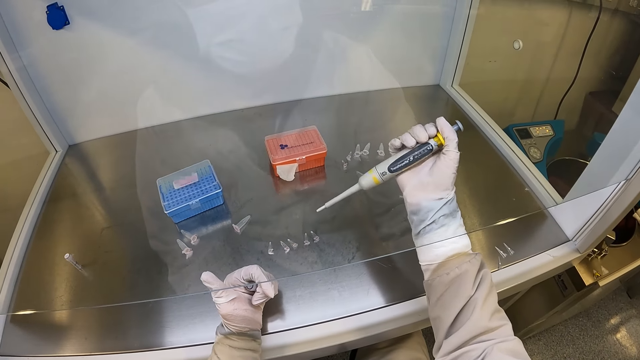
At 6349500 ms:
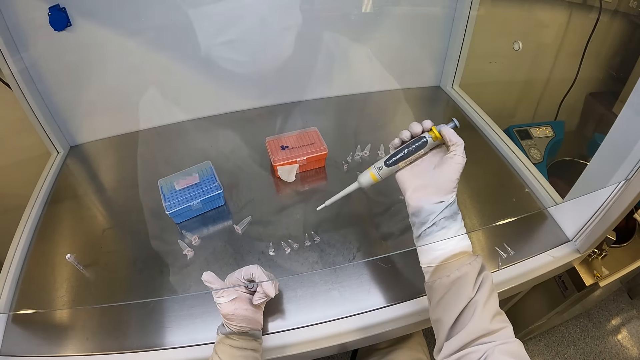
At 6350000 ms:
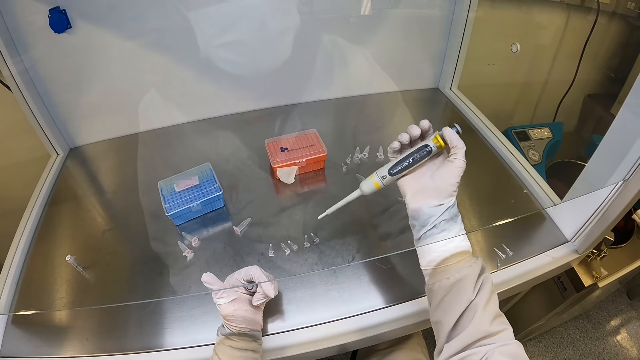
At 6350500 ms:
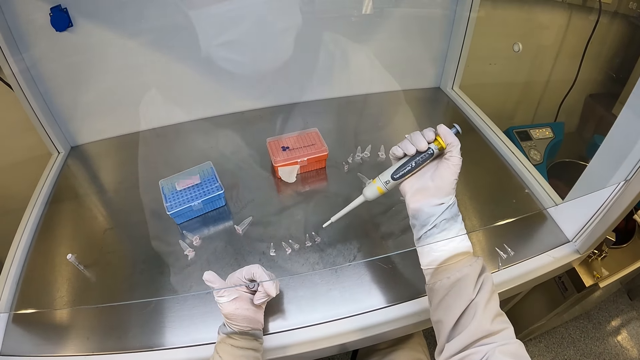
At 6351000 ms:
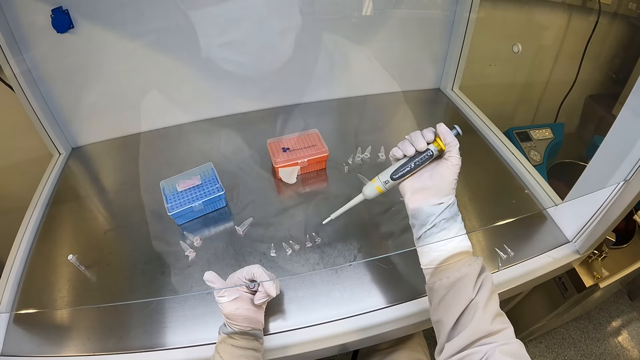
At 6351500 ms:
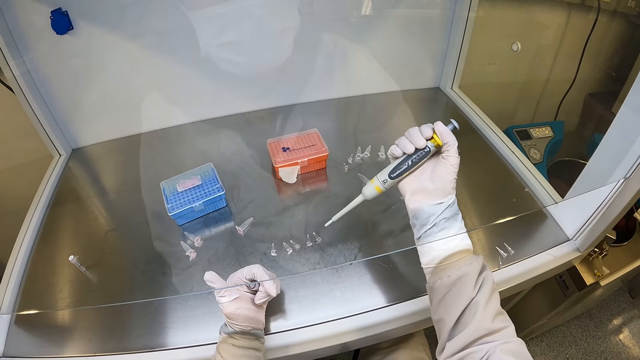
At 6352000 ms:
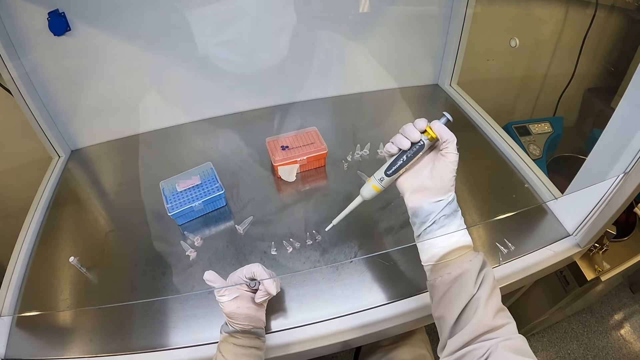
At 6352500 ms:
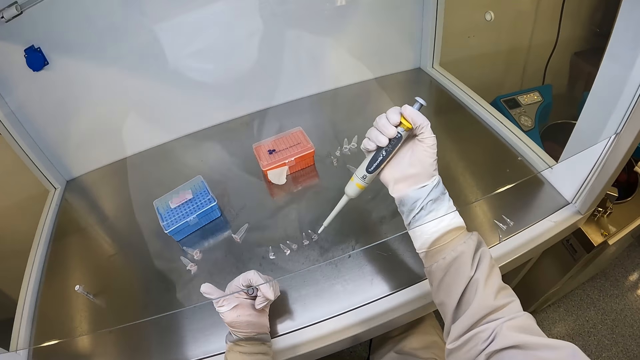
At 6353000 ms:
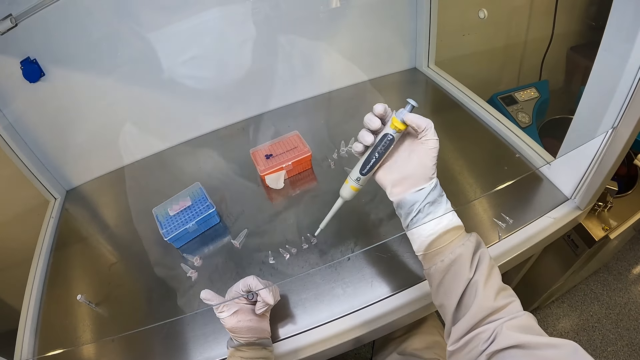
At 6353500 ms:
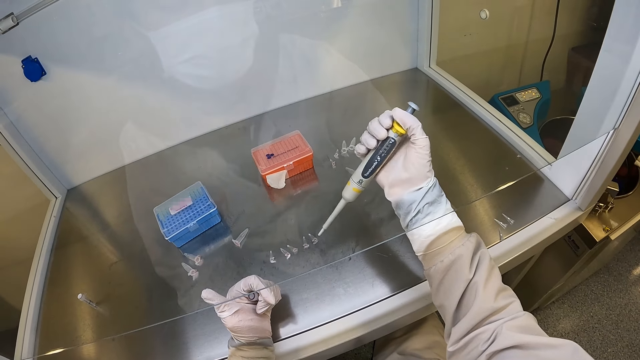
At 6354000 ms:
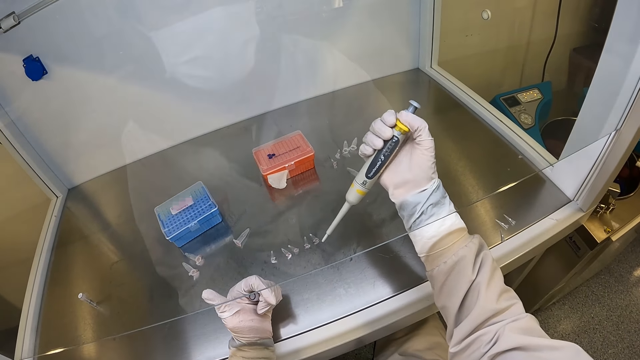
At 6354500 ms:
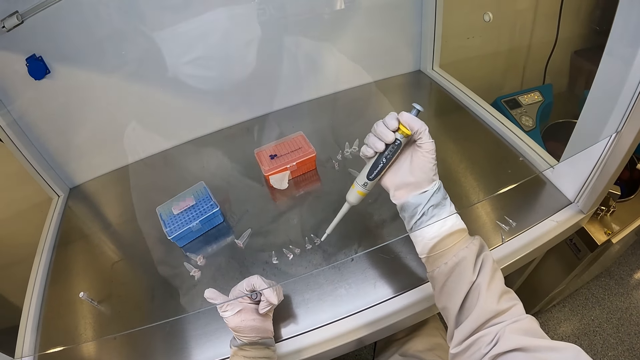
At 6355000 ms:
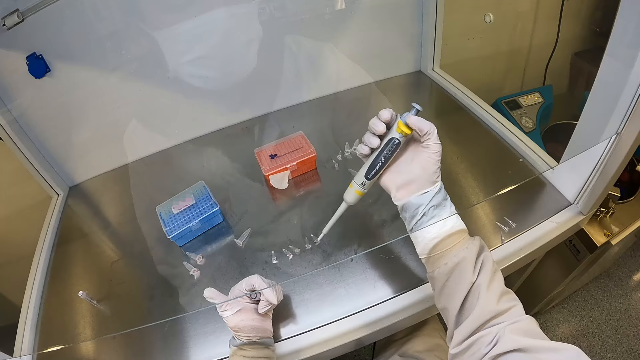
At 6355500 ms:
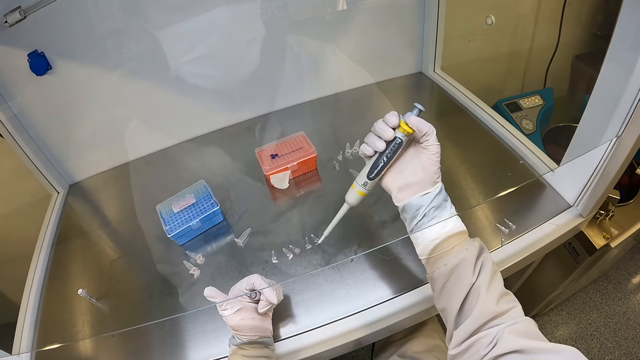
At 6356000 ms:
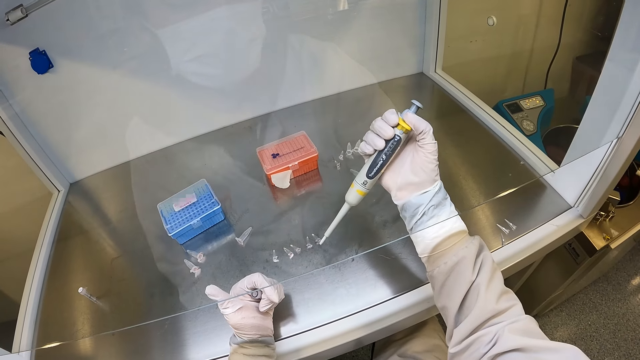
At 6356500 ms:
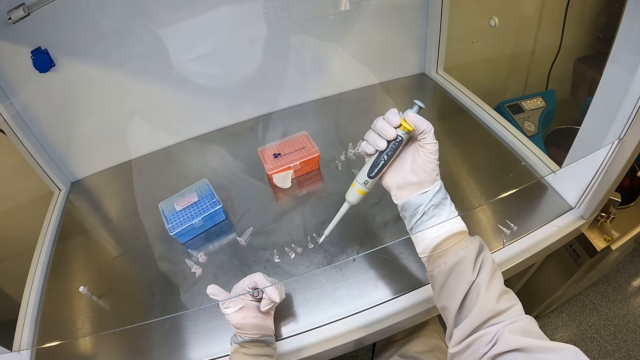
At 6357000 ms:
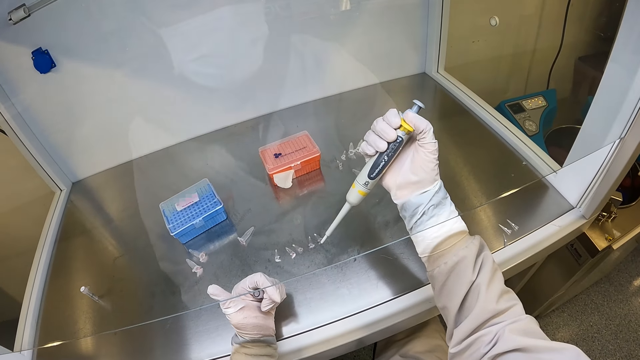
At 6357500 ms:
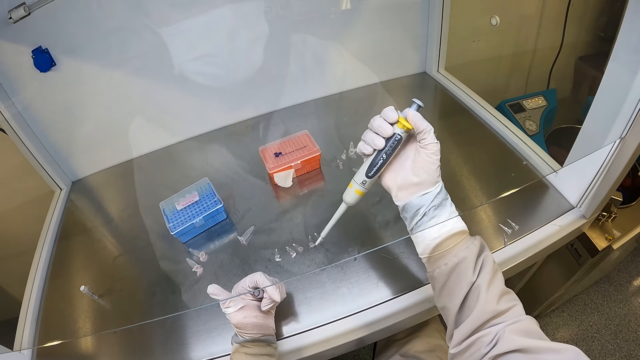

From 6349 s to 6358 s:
The camera wearer adjusts the hypodermic needle.

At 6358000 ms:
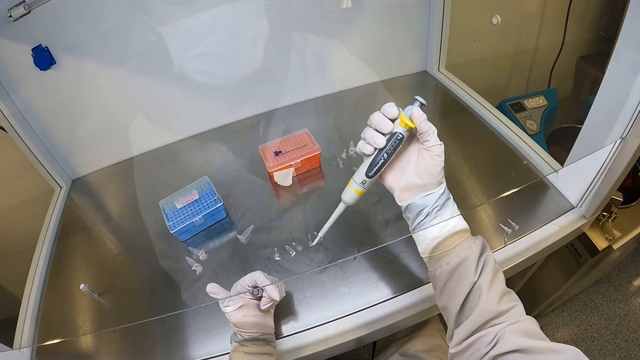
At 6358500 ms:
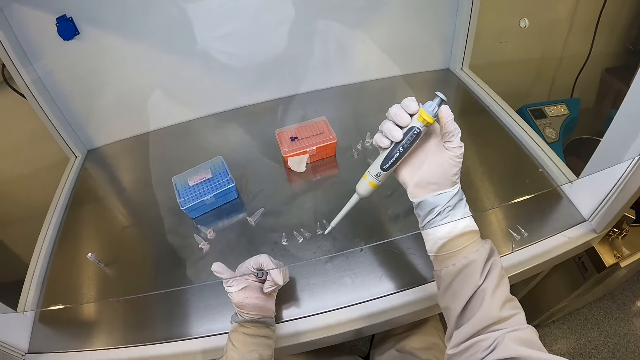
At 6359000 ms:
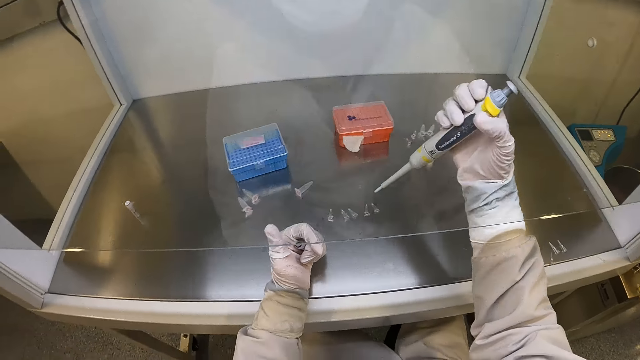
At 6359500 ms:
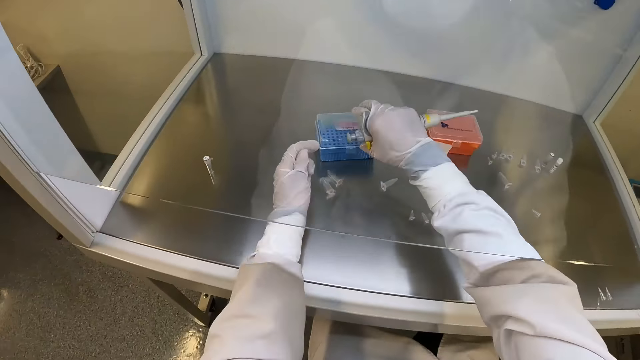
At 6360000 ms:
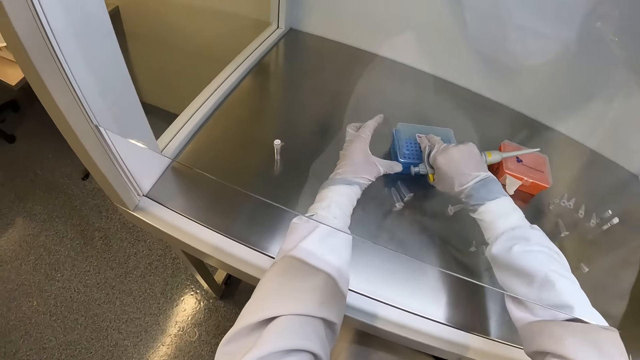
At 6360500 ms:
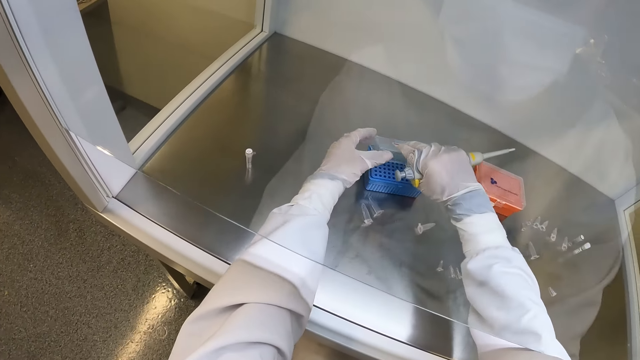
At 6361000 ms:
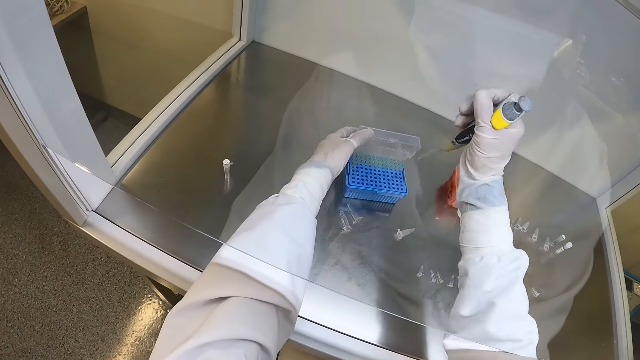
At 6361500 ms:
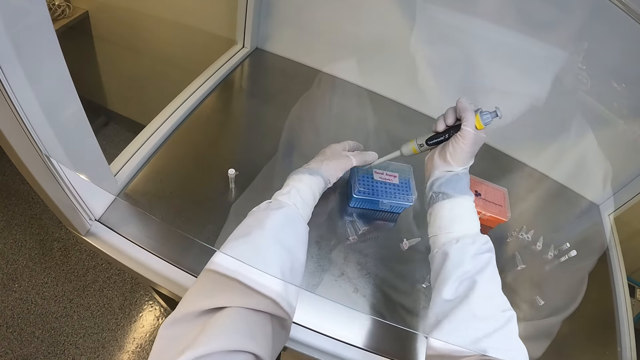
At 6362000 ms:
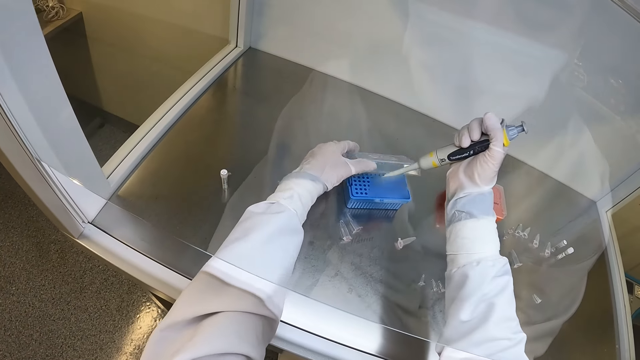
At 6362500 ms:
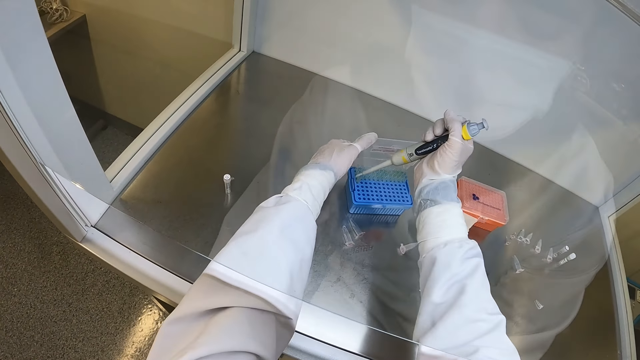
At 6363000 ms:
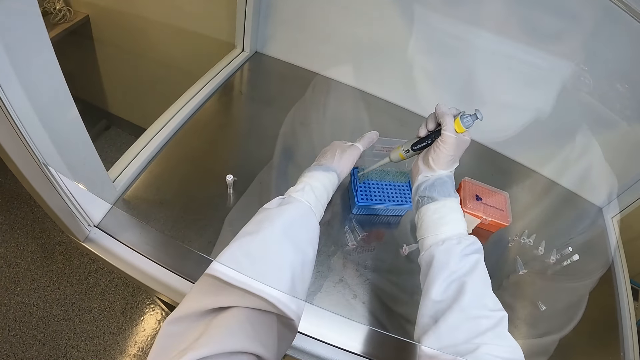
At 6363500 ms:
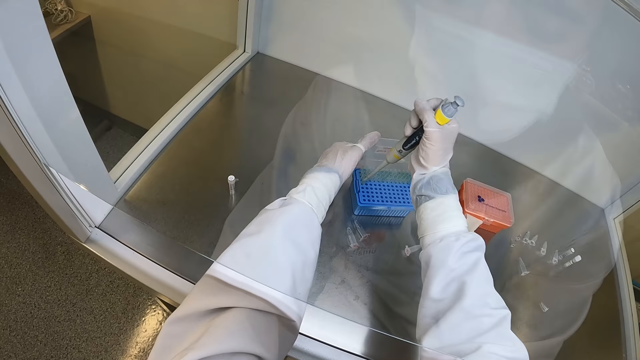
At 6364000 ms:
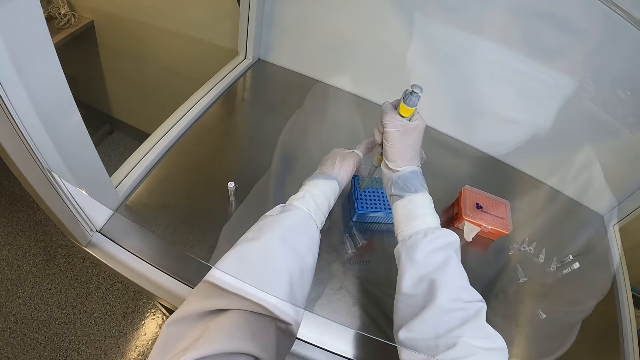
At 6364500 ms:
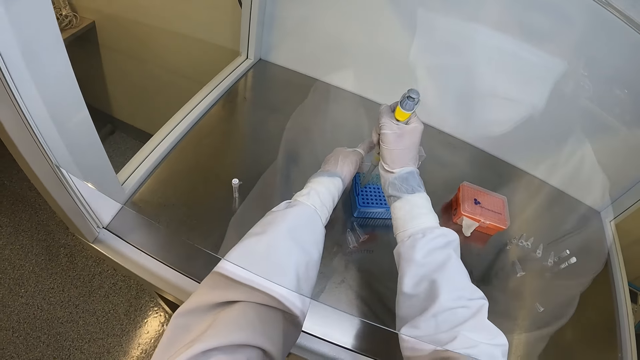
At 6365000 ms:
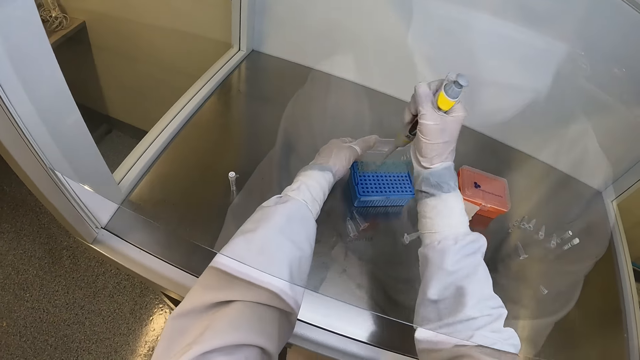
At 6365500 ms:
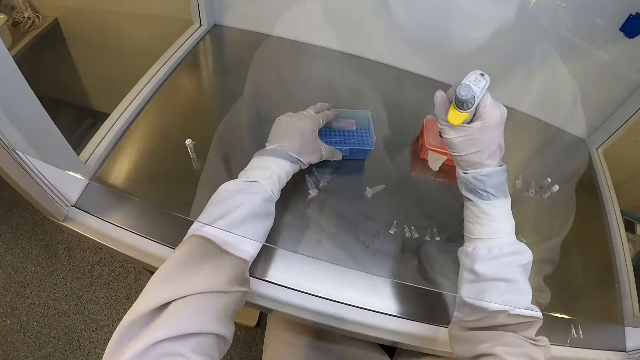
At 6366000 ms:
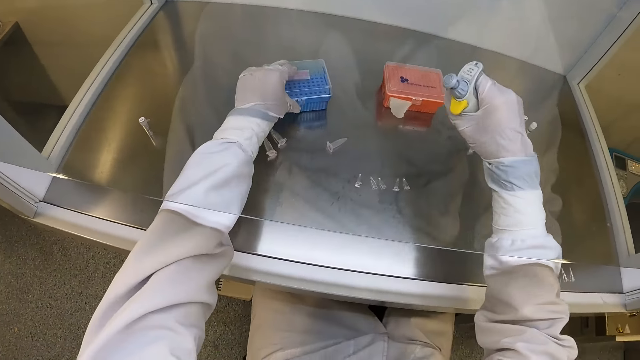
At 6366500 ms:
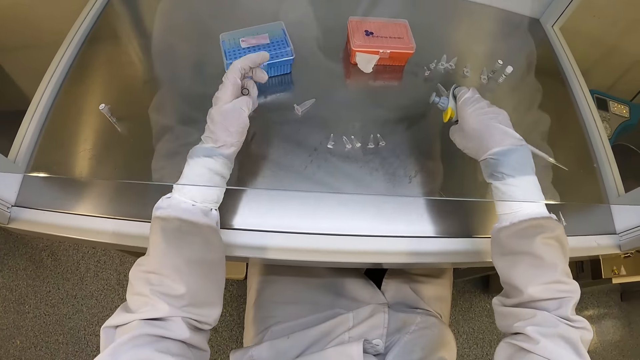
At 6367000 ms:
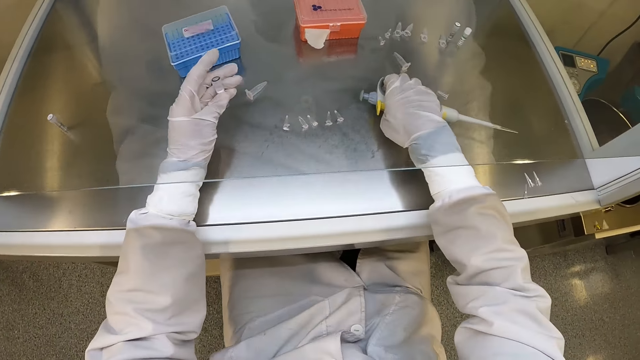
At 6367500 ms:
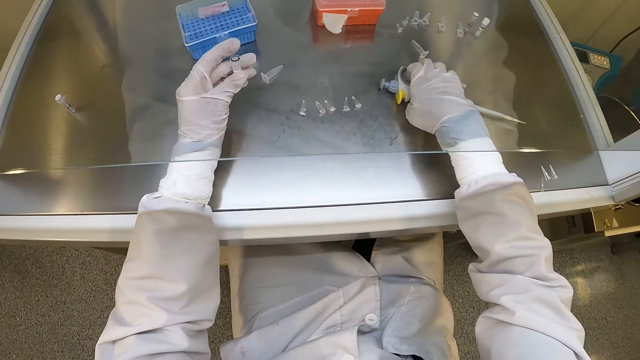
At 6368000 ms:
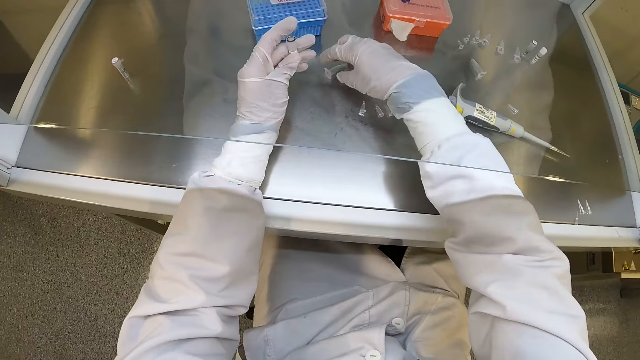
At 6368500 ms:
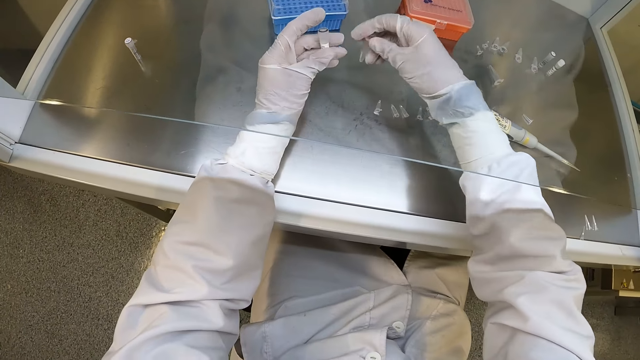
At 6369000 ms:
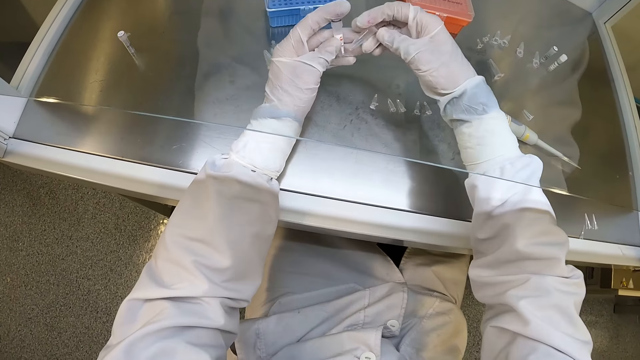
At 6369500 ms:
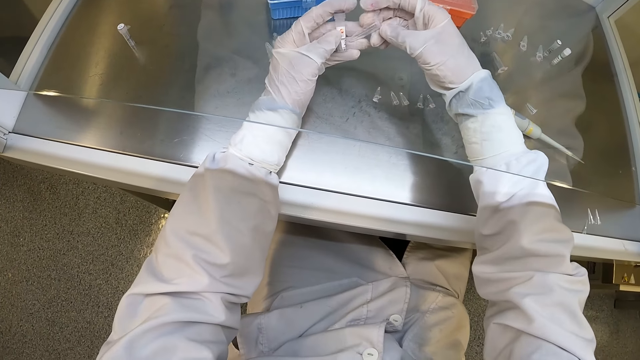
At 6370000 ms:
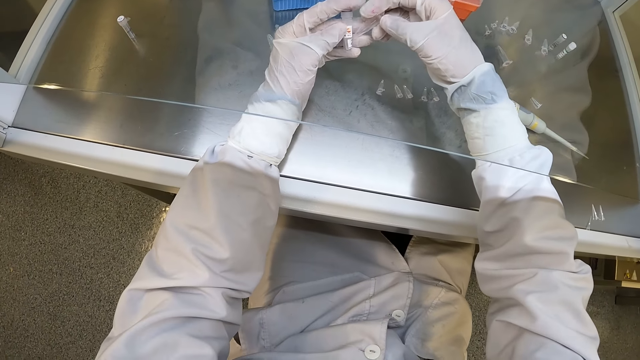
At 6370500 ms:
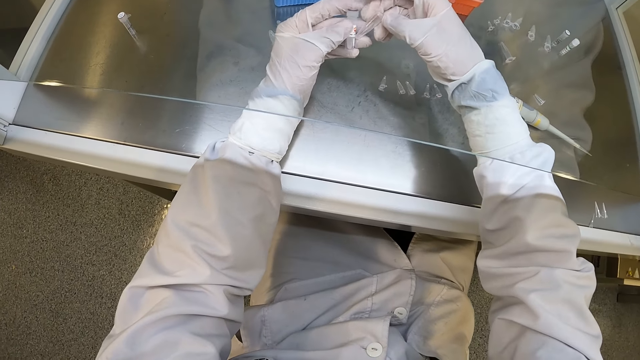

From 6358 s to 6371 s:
The camera wearer opens a test tube rack or lab consumable box cover on the table with his gloved hands. He opens the cover of the test tube rack with his gloved left hand. He takes solution from the test tube with the micropipette in his gloved right hand. He presses the hypodermic needle in the consumable box. He drops the micropipette in his gloved right hand on the table. He picks up a sample test tube or lab tube from the table with his gloved right hand.
